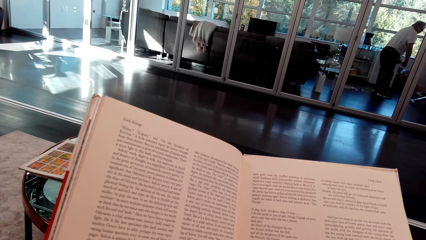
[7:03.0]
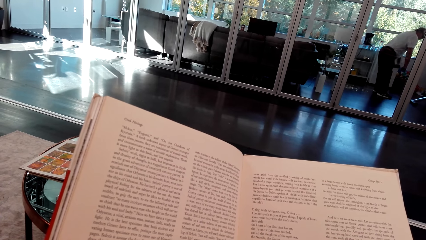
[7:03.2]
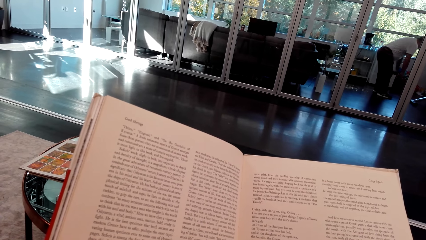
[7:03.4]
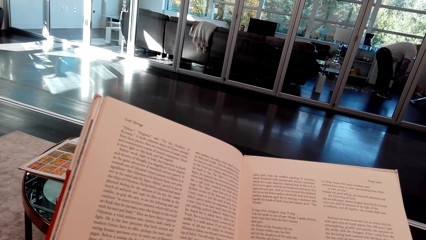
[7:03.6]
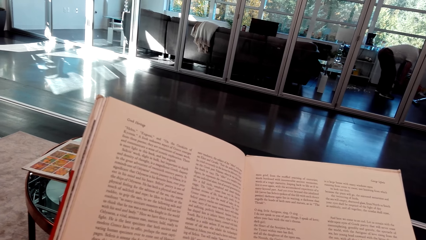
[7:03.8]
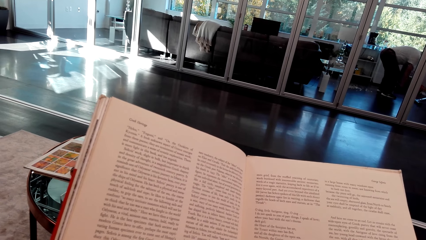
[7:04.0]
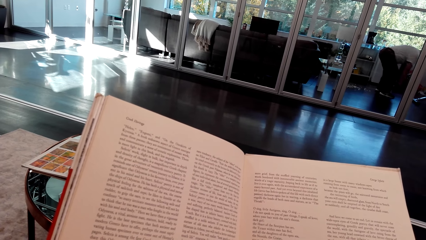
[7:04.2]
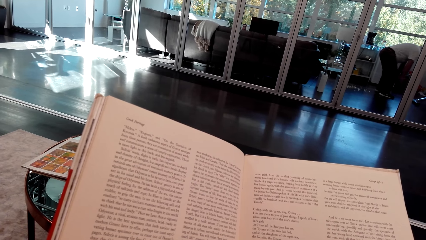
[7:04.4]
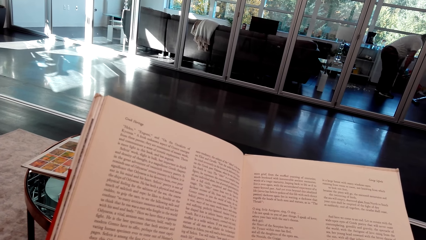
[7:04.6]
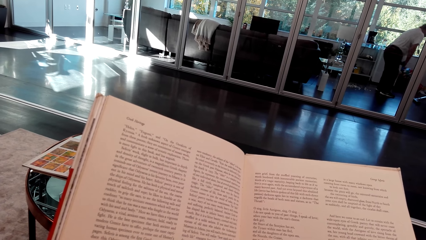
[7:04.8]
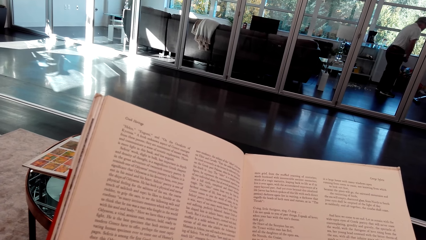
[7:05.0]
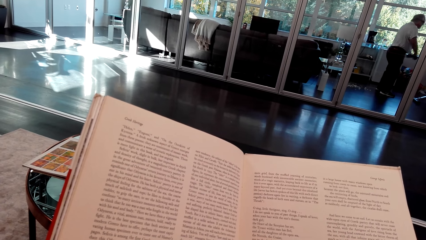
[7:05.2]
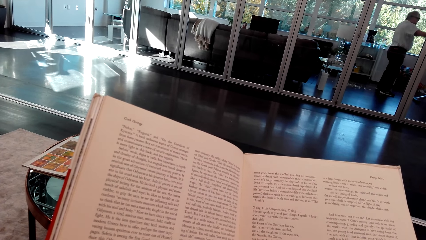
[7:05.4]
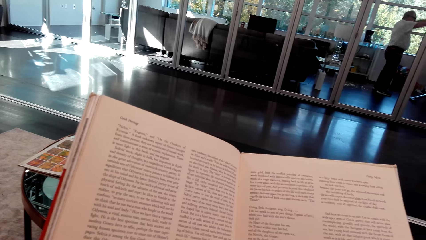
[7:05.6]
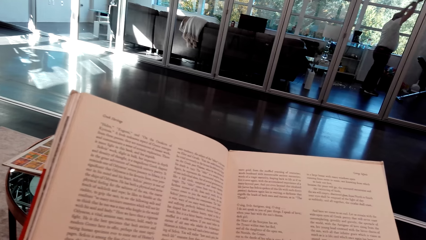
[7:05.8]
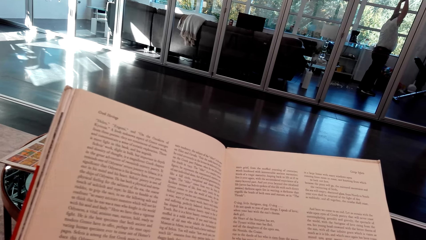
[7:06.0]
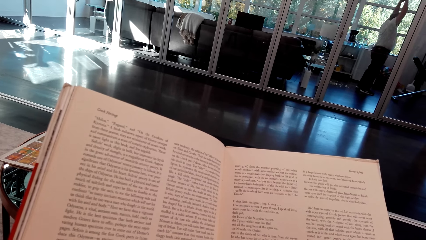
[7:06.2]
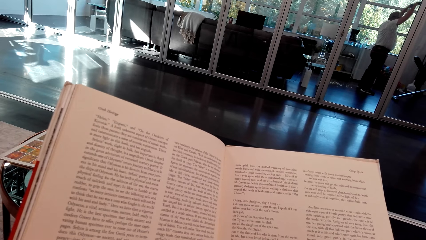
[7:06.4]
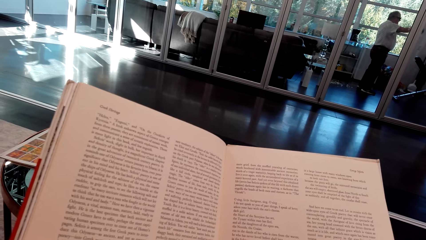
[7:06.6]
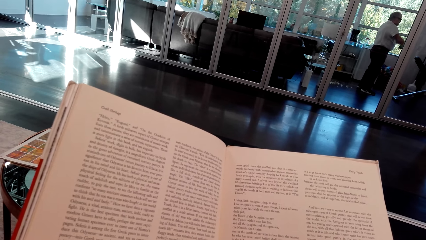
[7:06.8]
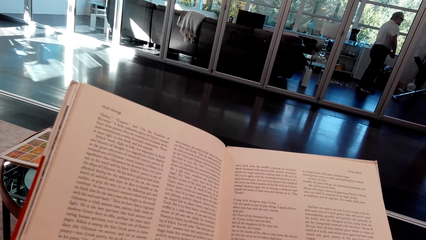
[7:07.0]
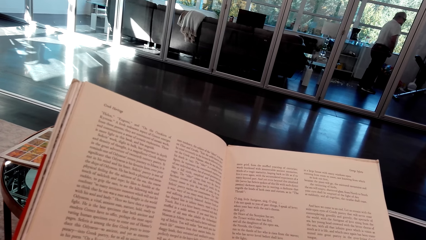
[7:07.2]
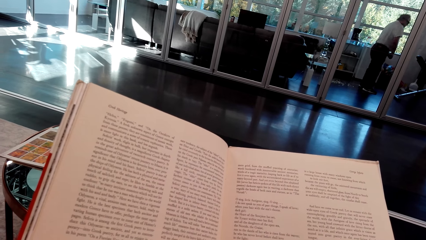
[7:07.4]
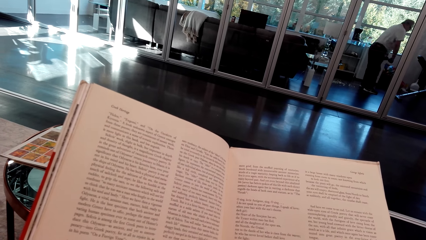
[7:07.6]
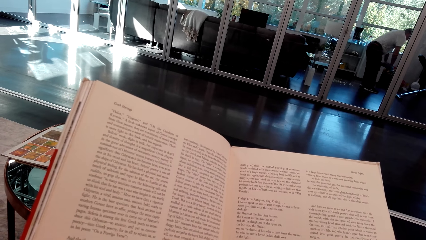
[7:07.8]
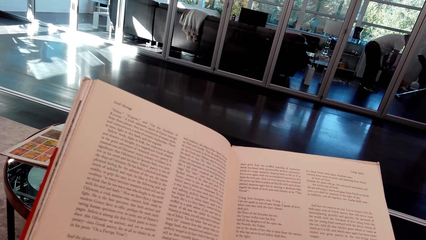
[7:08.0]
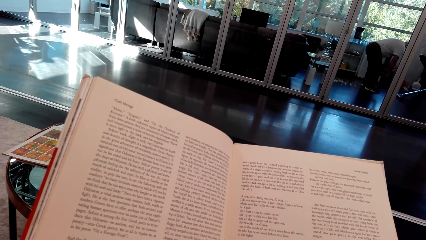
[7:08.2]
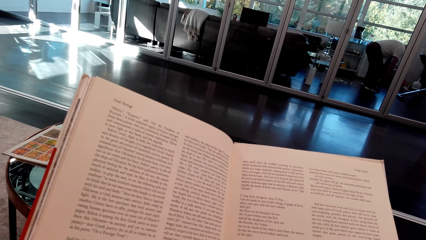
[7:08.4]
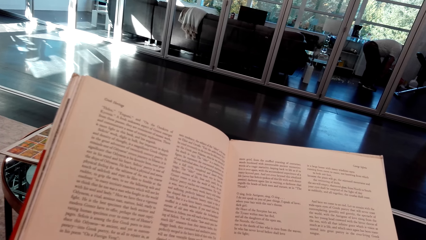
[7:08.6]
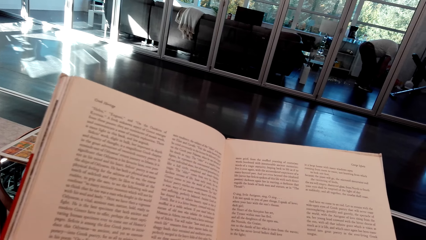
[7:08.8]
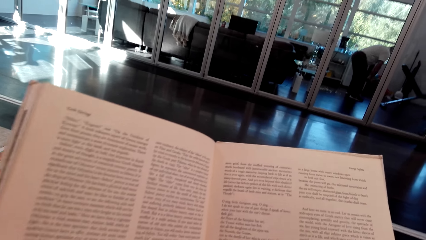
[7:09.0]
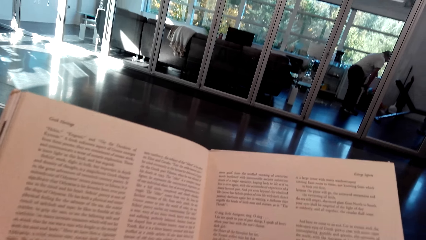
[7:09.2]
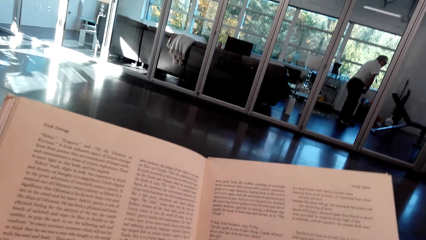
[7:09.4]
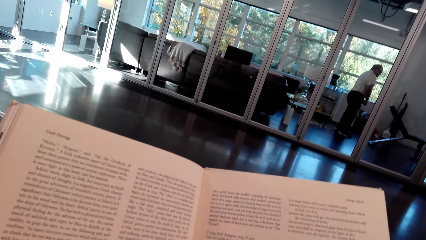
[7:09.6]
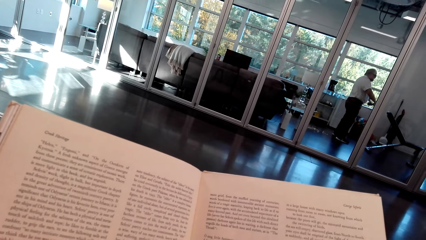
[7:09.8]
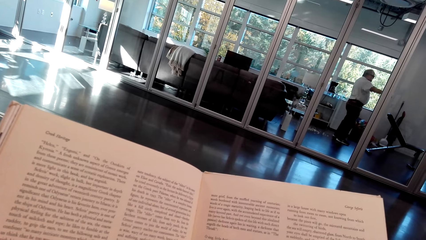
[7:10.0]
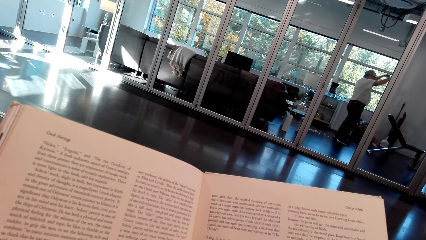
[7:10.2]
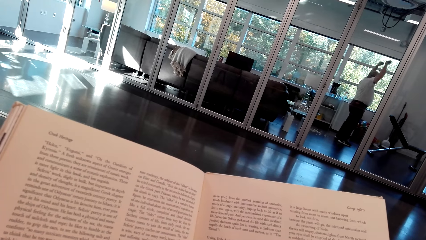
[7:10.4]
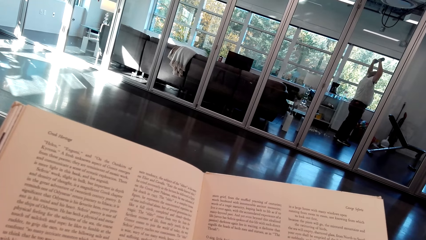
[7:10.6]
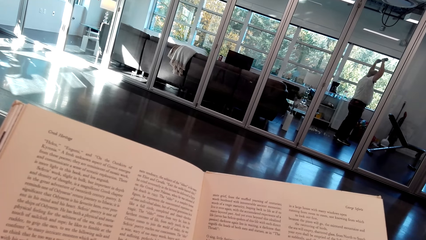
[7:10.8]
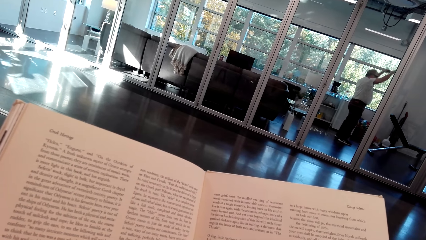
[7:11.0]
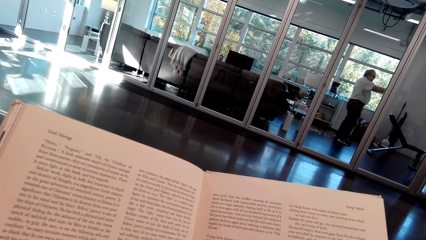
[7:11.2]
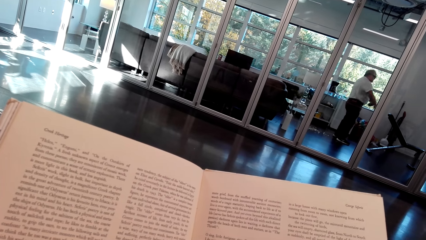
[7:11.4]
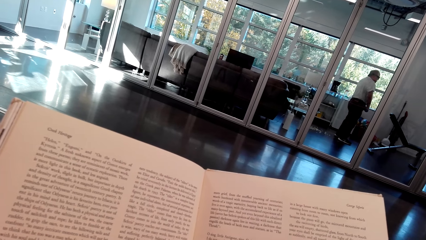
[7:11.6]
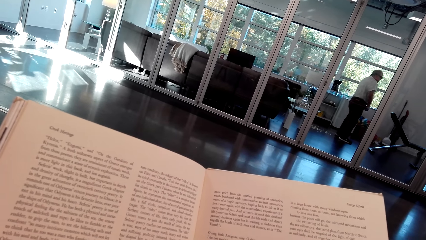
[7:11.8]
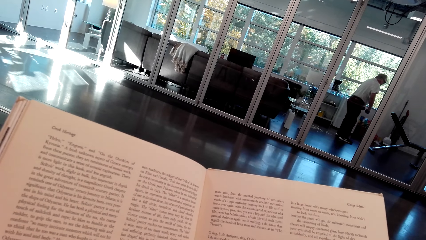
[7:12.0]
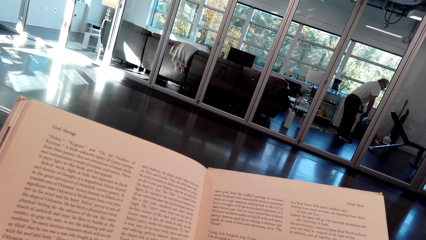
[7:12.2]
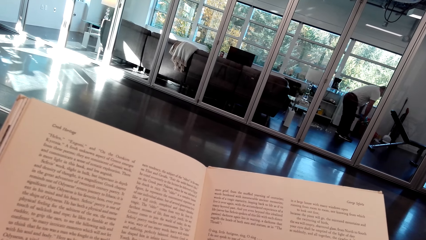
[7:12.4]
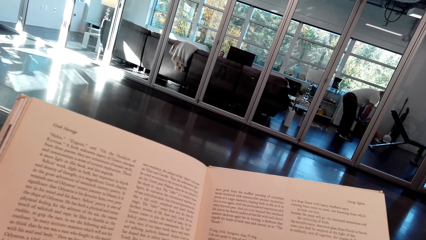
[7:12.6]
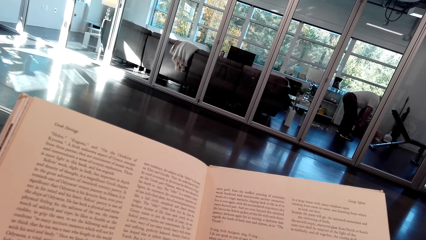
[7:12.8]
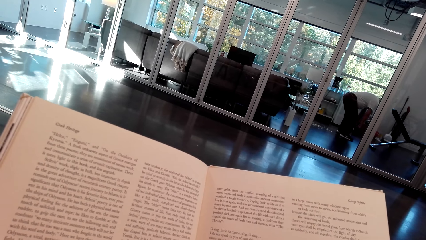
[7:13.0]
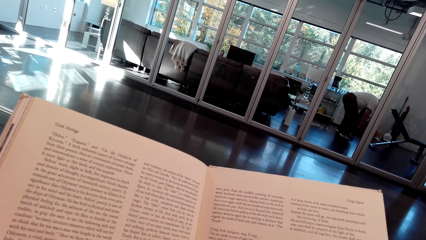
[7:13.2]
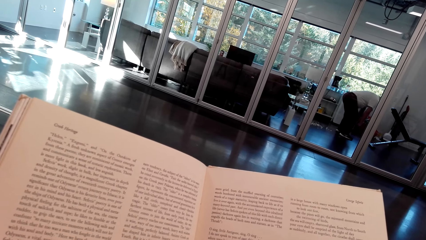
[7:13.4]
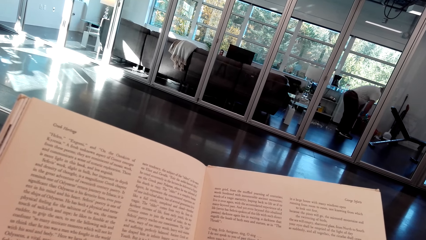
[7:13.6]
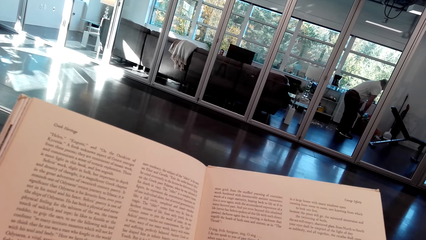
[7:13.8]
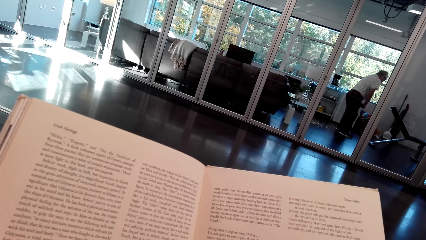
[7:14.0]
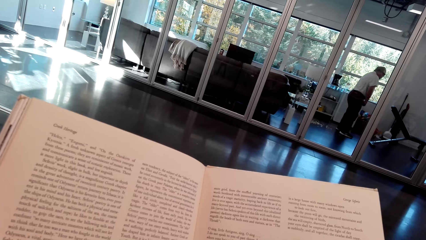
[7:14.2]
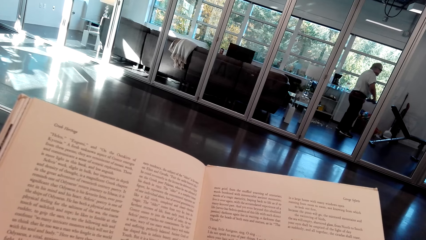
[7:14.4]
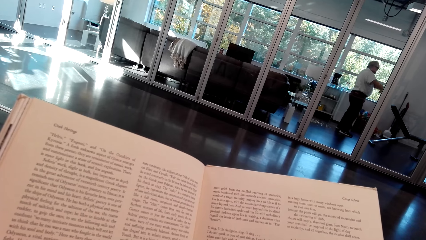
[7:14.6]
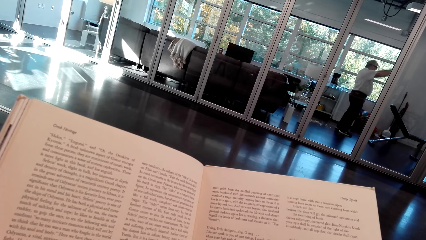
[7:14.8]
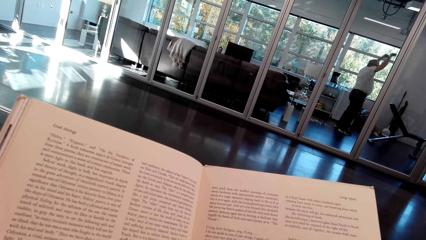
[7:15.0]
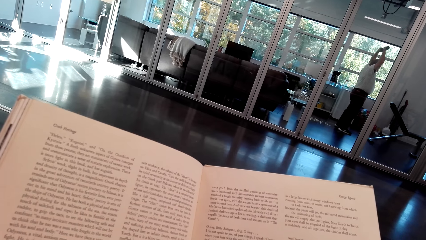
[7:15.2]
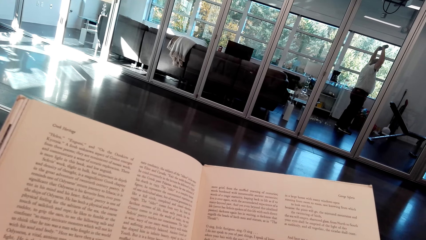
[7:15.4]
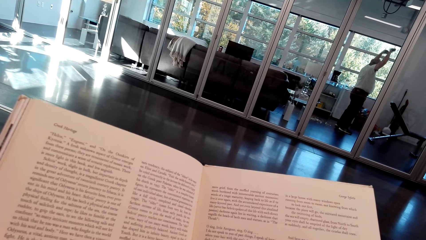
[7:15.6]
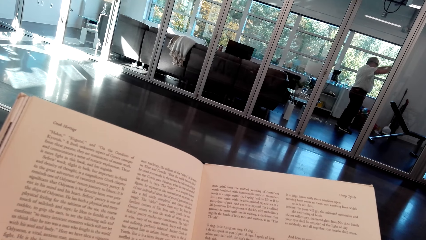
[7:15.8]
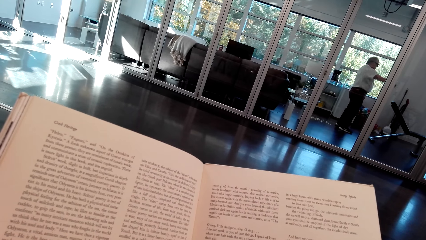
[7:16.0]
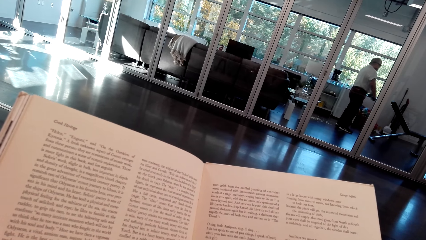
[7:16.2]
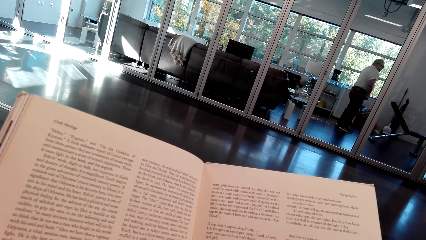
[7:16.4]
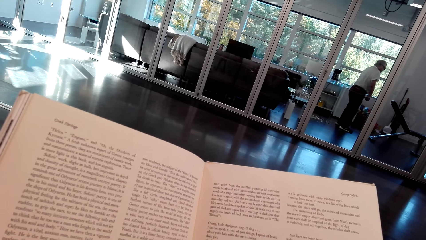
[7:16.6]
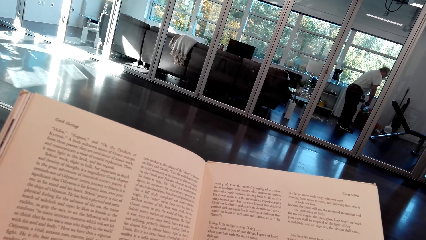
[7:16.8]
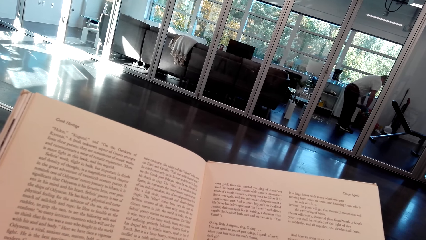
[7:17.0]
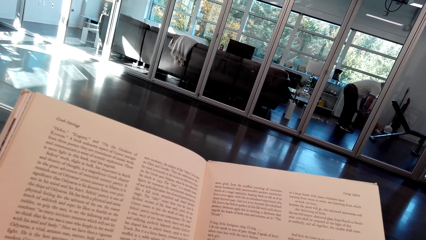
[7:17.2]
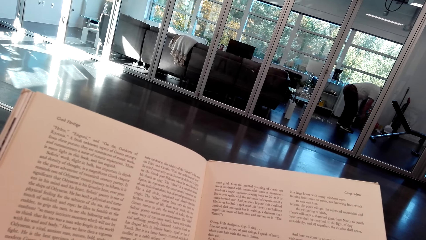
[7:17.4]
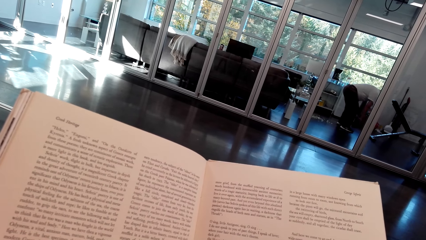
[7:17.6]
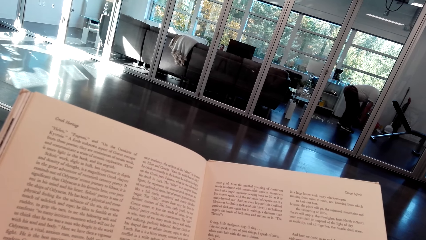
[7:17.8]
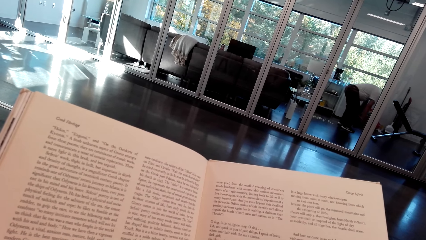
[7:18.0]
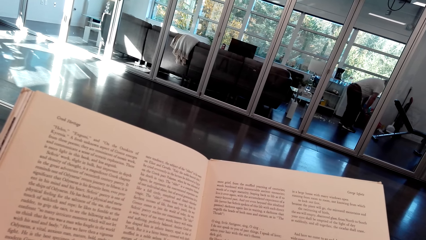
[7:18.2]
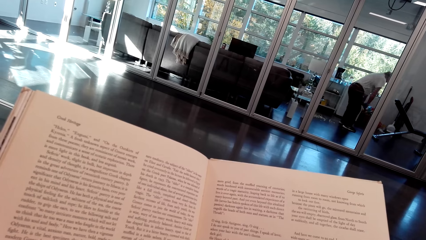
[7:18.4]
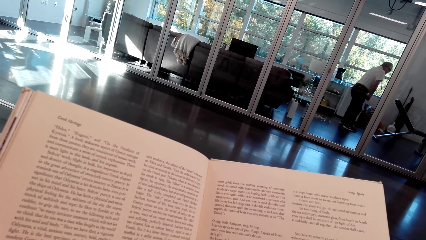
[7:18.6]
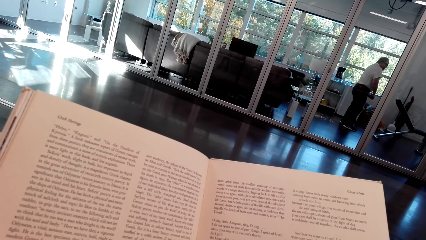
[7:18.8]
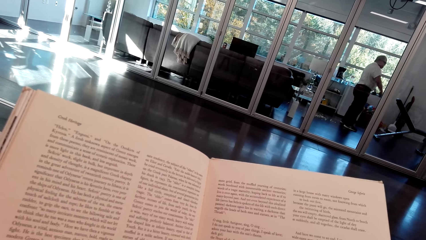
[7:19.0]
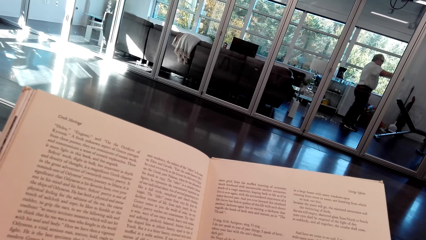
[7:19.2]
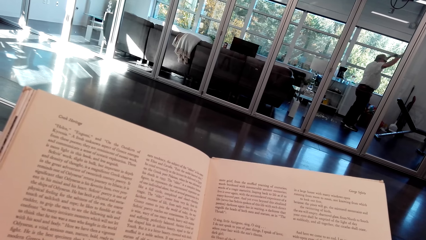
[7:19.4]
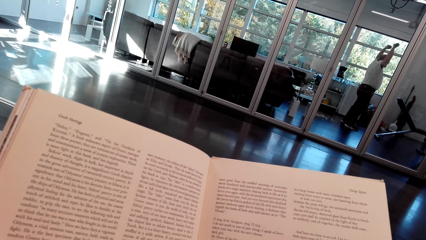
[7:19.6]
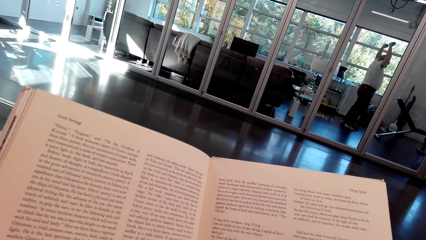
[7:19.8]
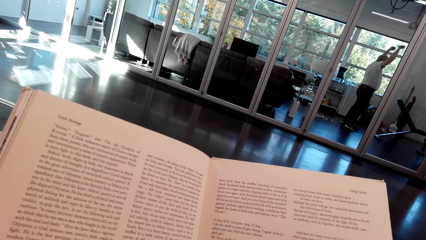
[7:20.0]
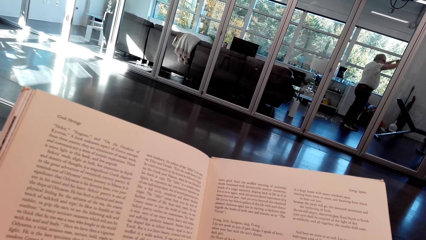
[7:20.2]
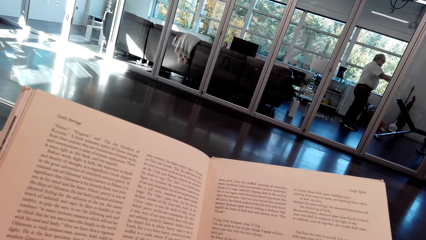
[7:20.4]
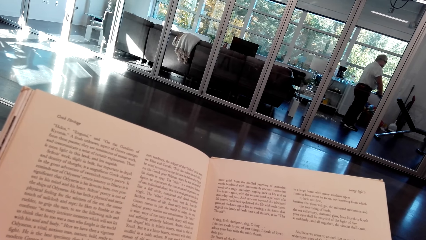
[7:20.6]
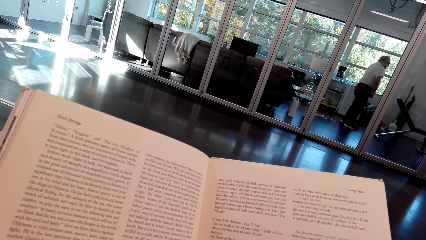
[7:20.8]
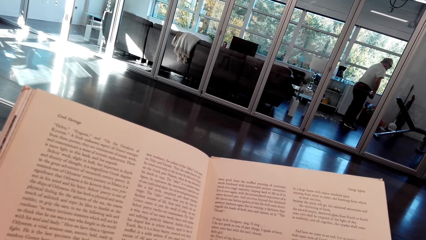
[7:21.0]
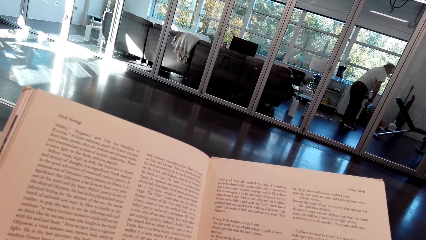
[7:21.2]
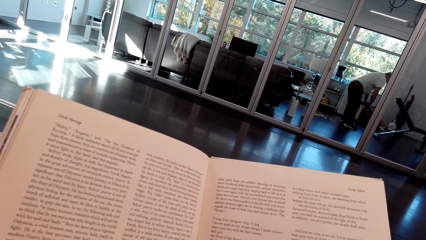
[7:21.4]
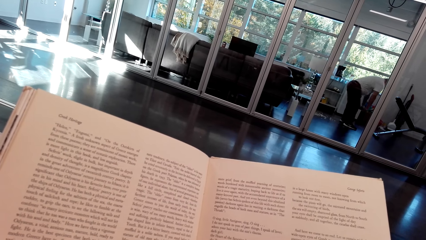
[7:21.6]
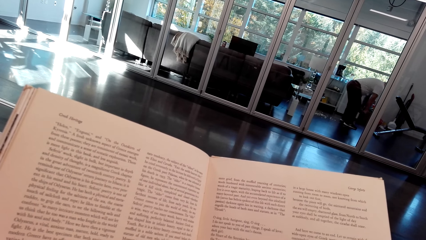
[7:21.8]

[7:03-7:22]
A man bends down. The man stands up. The man bends down. The man bends down again. The man stands up.
